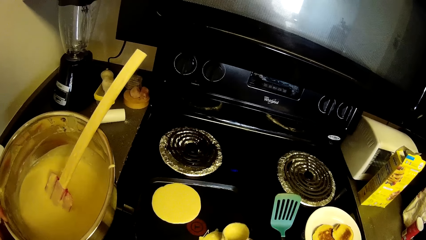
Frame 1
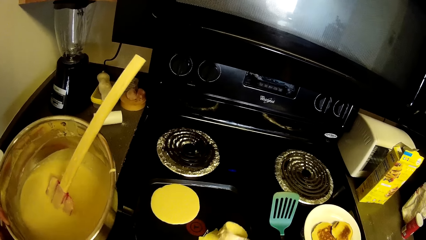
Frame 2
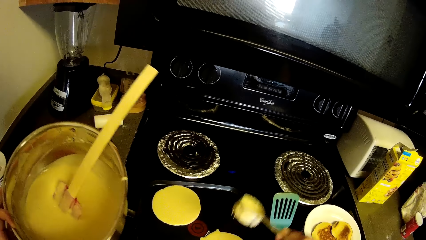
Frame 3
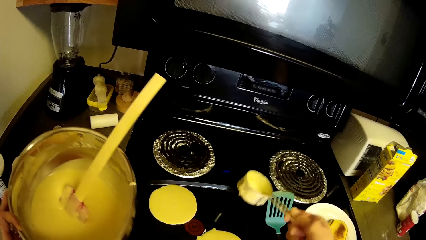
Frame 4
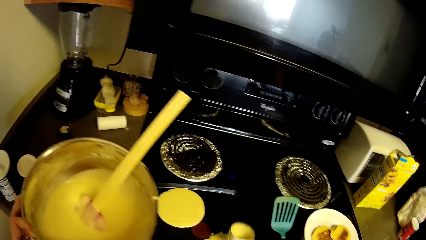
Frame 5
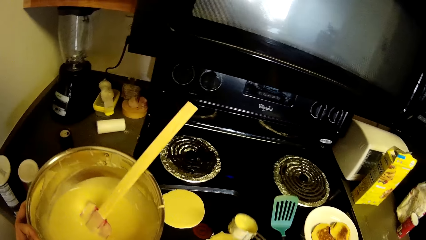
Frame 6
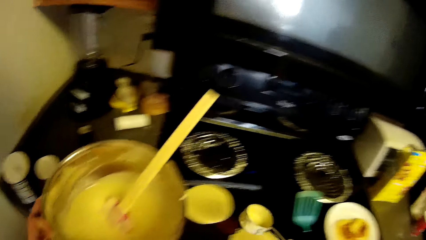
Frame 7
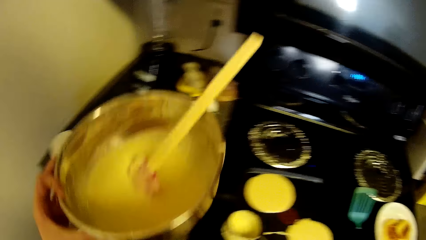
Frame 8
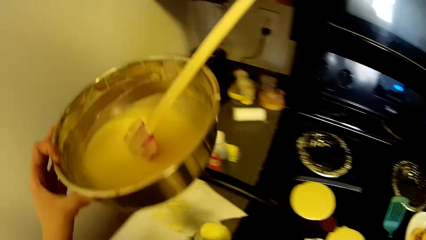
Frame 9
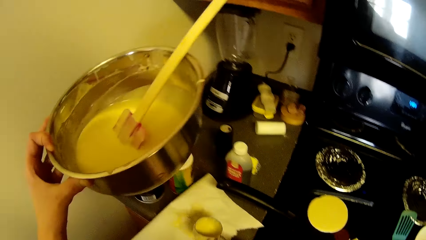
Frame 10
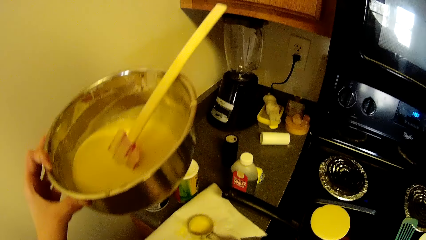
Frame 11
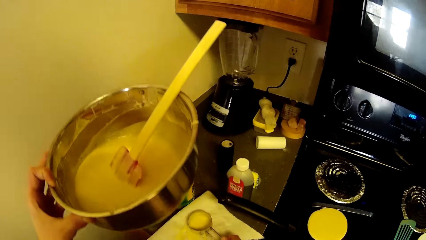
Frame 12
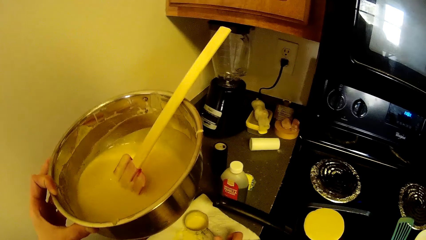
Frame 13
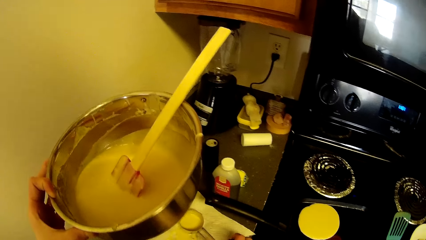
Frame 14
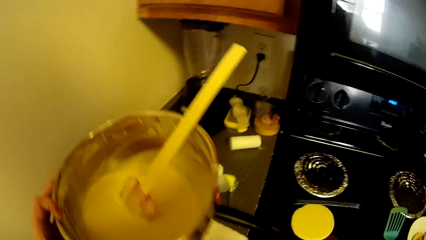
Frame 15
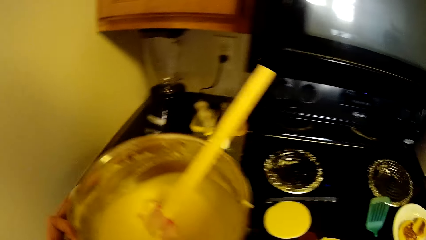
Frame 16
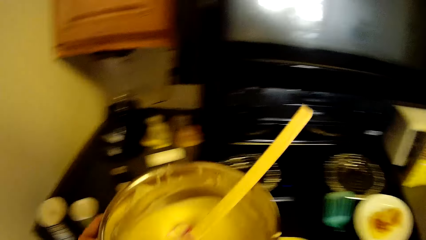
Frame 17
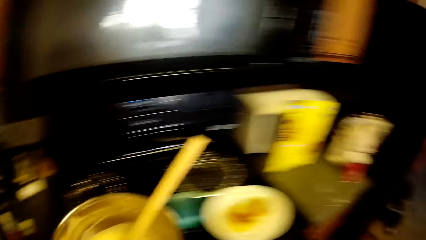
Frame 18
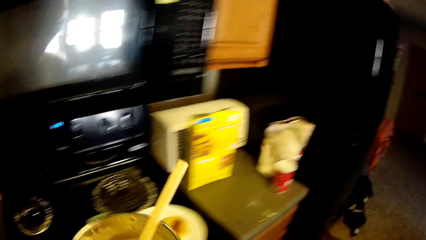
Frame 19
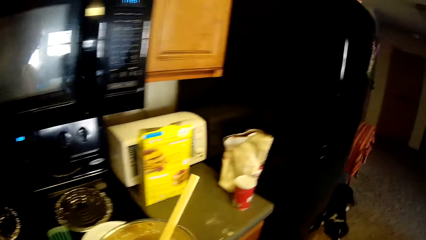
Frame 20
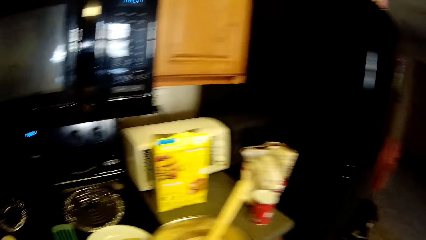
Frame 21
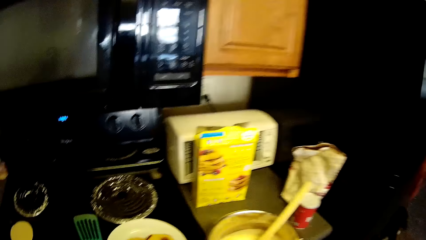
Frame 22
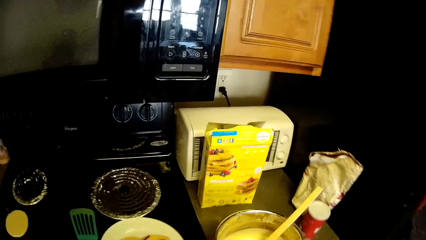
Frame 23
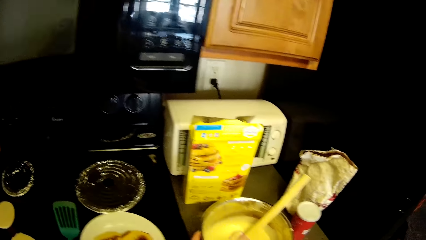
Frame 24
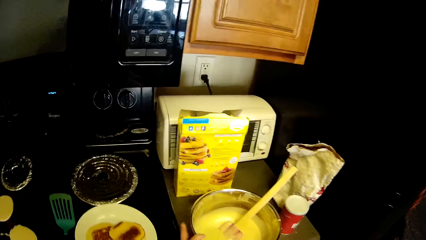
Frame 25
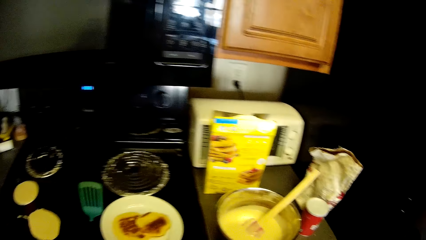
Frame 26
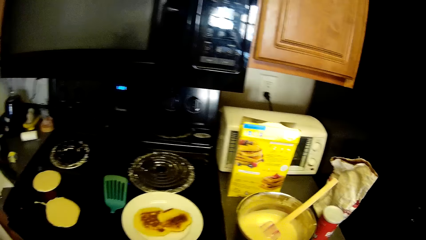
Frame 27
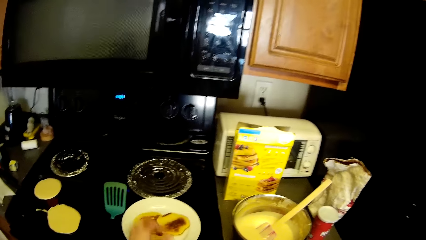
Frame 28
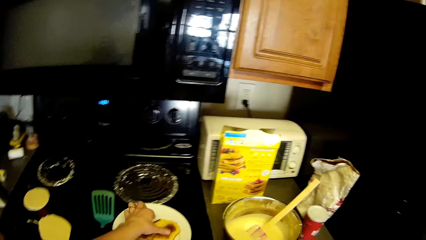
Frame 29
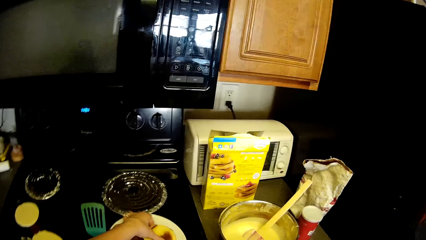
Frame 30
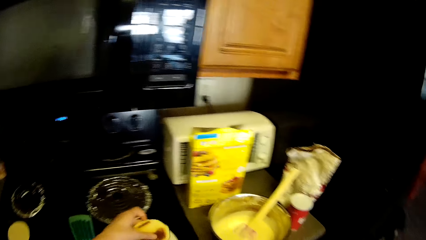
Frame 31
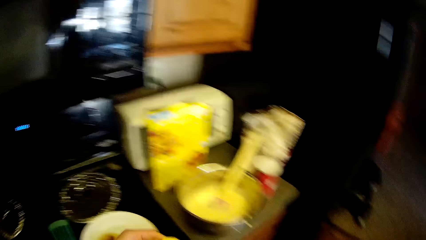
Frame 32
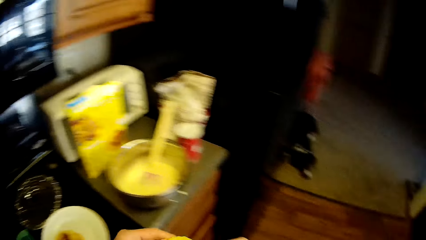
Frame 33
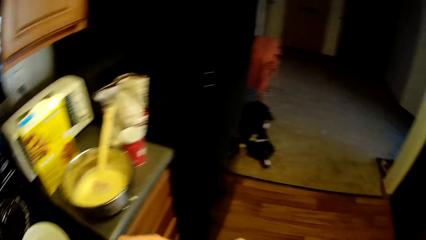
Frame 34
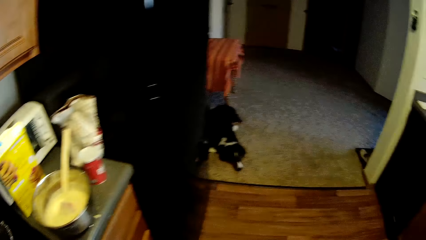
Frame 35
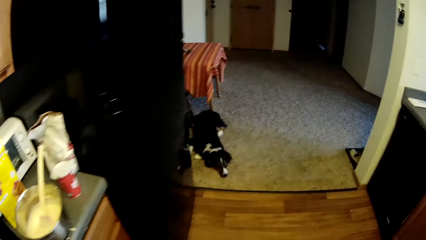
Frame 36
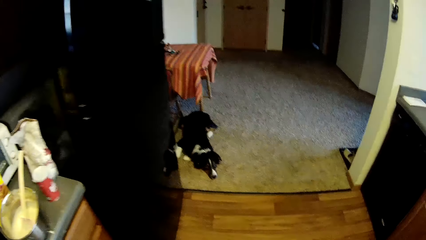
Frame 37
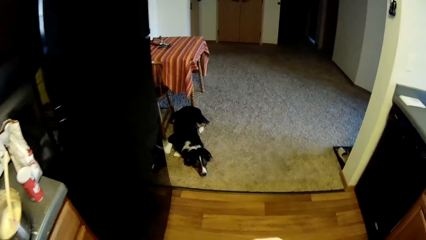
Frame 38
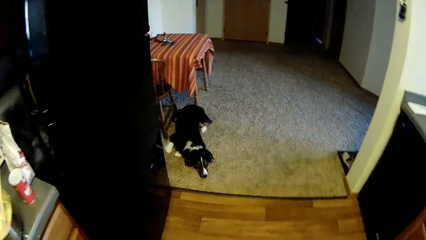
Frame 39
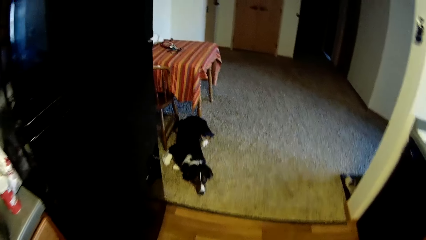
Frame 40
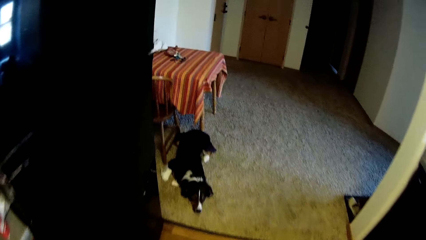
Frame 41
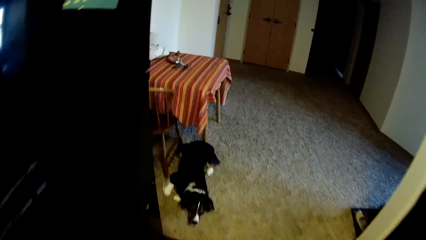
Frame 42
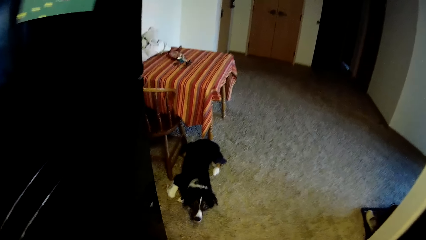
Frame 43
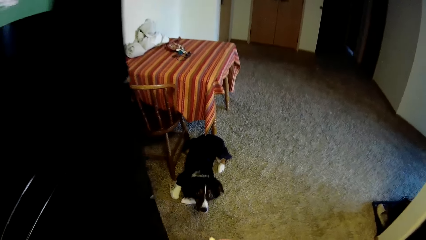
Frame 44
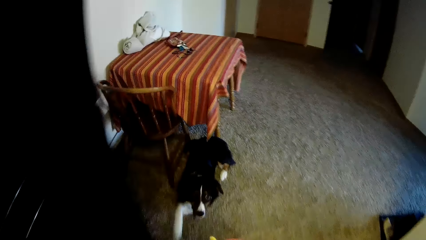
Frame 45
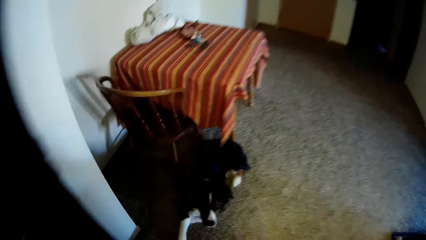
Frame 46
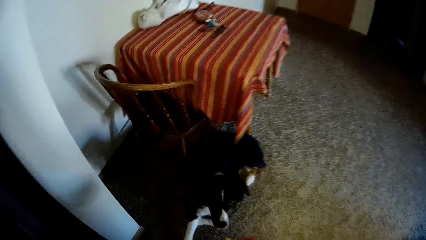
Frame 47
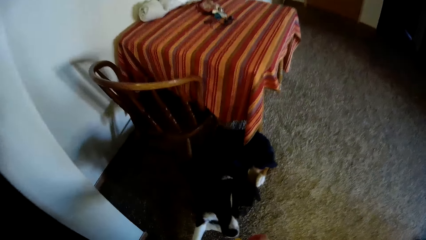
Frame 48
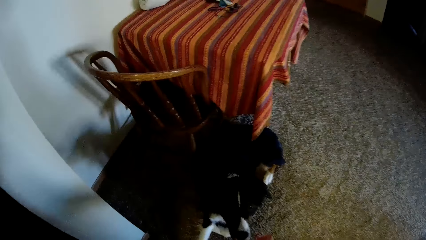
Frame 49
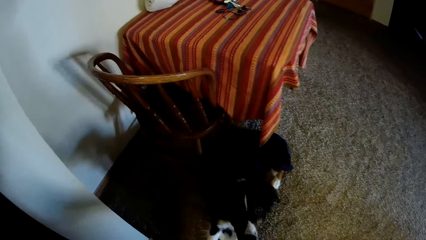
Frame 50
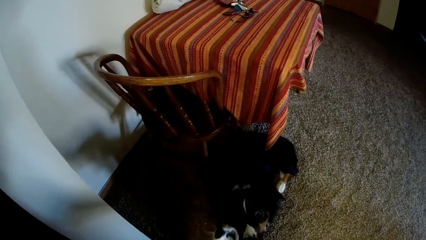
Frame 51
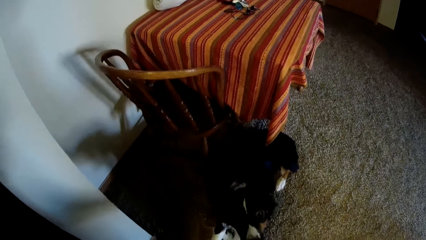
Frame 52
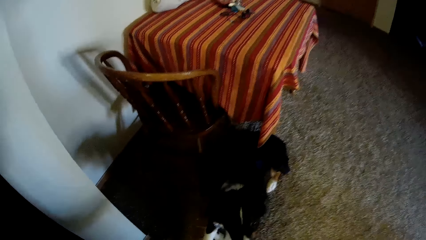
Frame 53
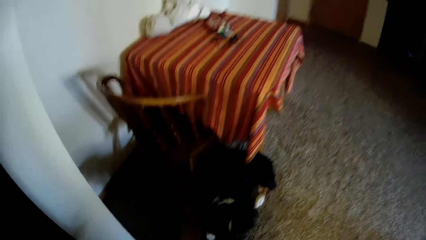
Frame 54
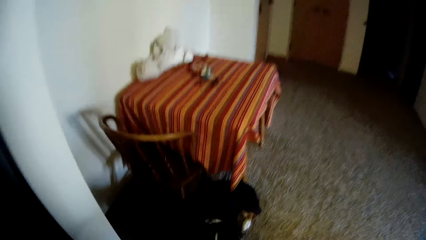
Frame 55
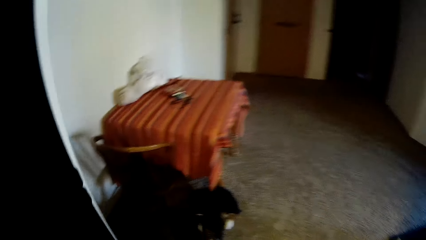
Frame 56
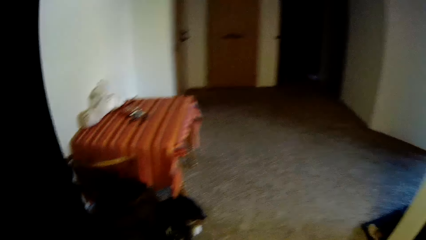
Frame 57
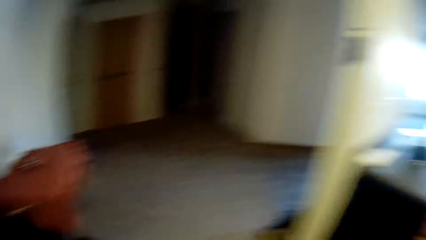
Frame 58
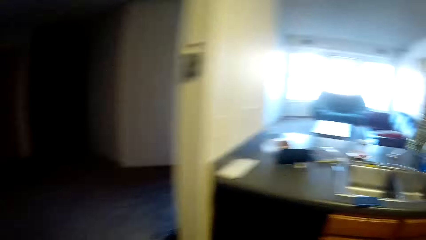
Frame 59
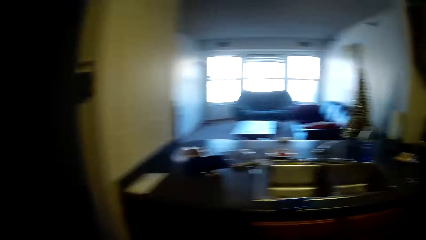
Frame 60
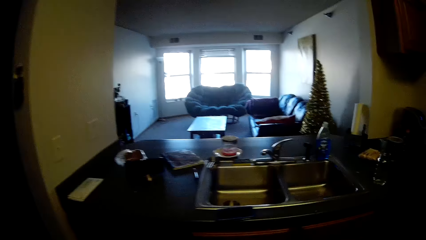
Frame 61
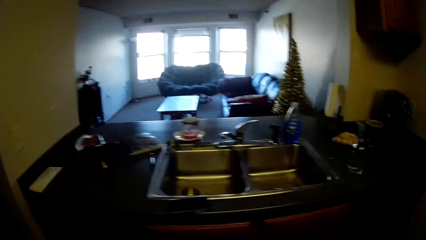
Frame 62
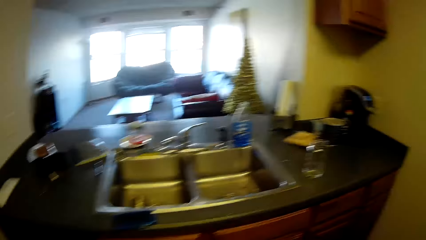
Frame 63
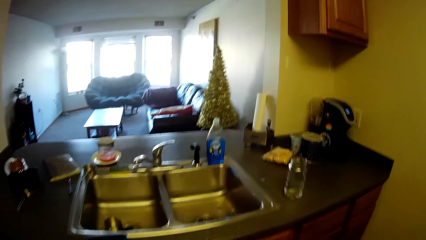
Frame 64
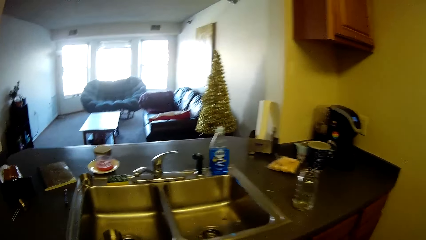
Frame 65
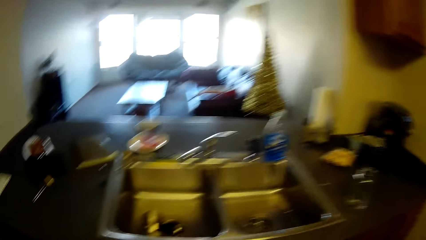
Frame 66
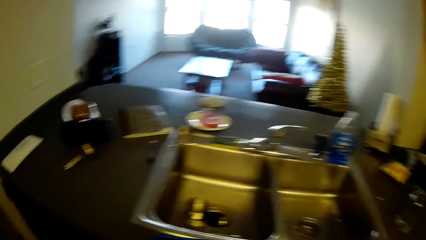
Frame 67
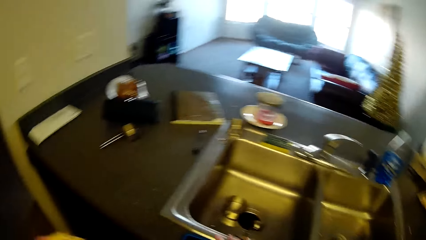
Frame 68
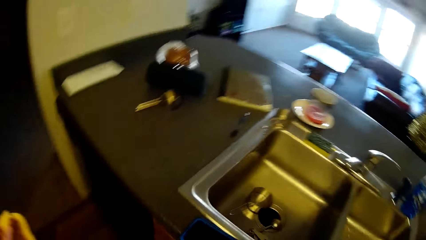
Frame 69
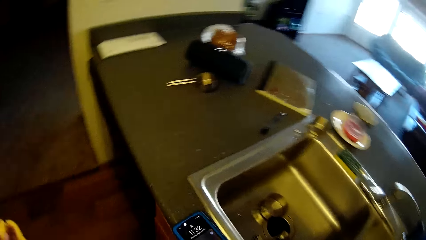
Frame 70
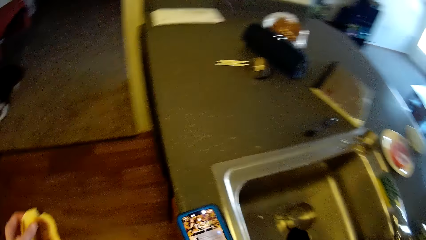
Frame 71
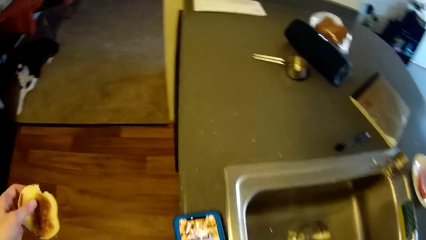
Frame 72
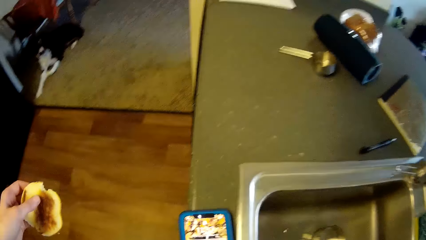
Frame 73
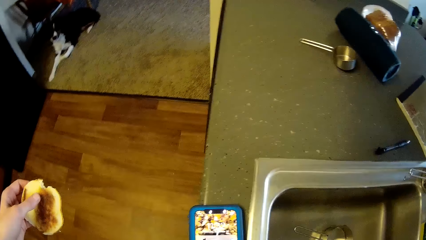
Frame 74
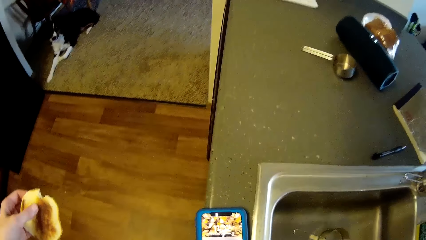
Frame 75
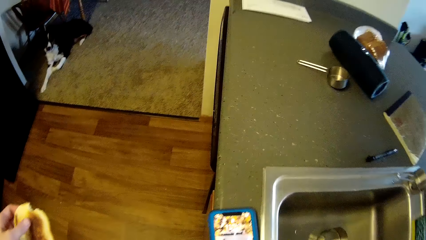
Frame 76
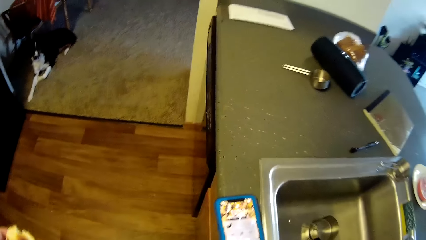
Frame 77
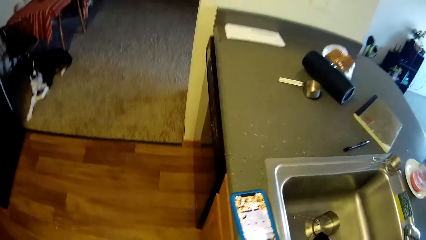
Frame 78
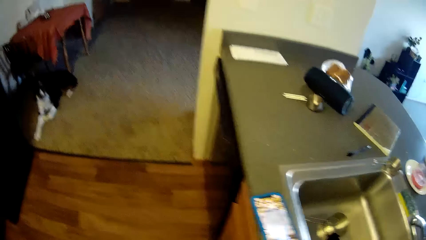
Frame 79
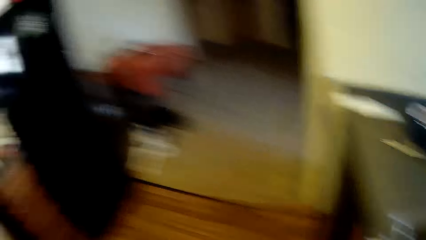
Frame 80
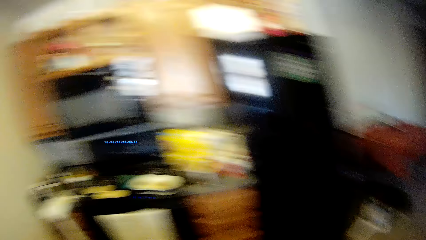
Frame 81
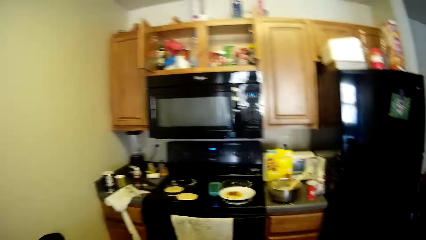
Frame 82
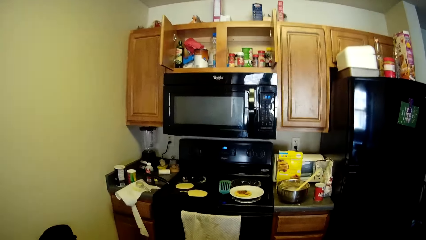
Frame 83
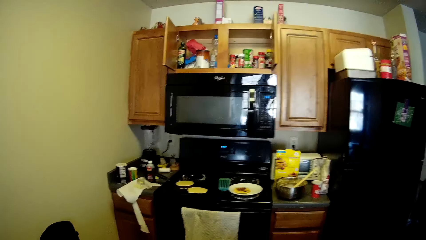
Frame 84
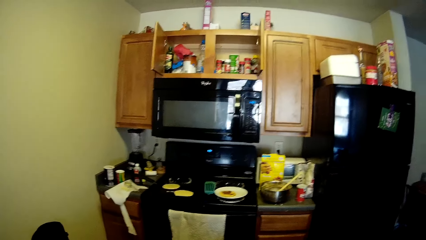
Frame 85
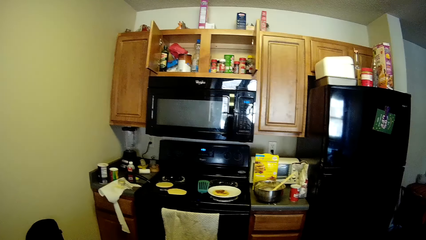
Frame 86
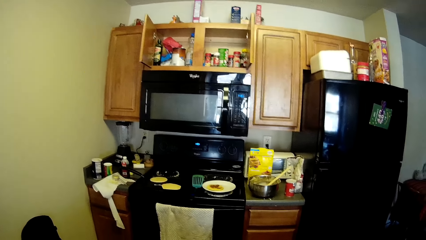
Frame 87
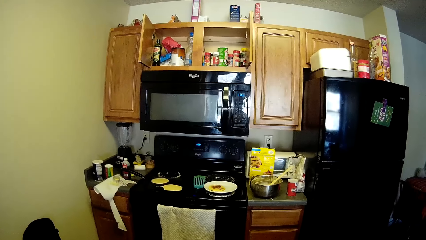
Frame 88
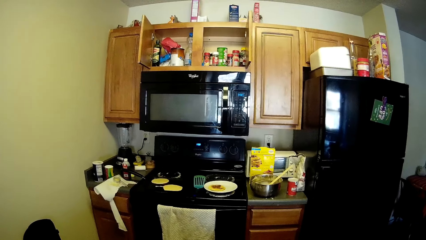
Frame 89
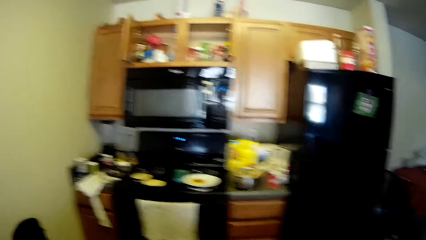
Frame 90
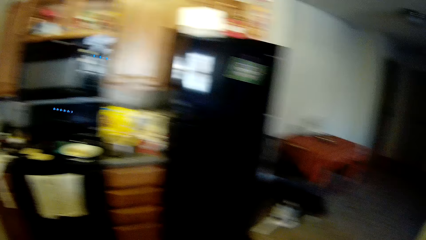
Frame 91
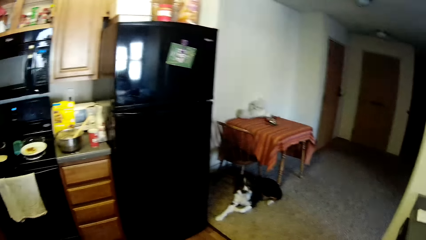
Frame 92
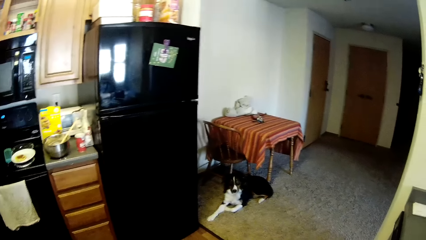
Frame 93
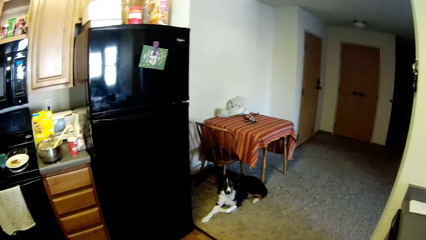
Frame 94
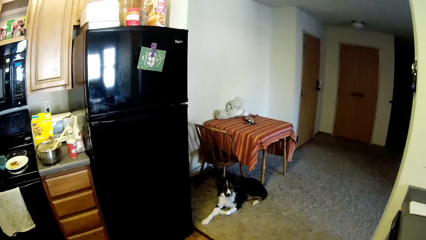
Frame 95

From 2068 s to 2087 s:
The camera wearer drops the measuring cup or spoon on the tissue paper on the slab. They walk towards the carton of pancake mix on a slab and drop the stainless bowl on the slab. They pick up a pancake from the plate. They walk towards the dog. They walk towards the sink. They feed the dog. They move around the kitchen. They look around the kitchen. They look towards the gas cooker.
